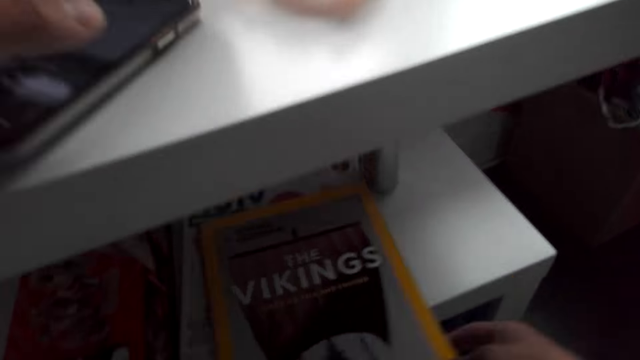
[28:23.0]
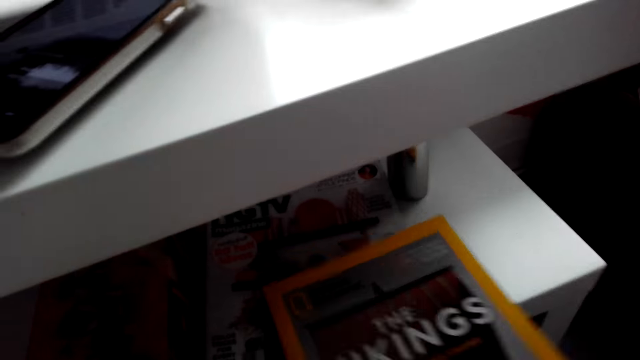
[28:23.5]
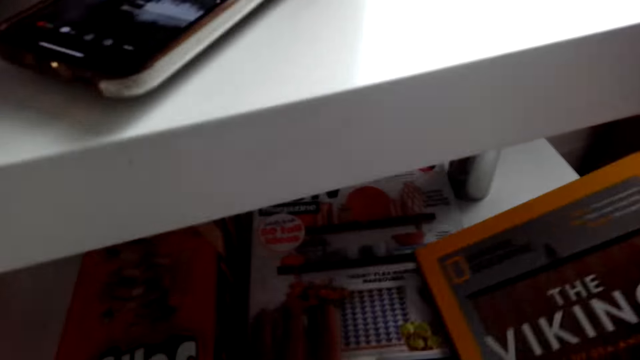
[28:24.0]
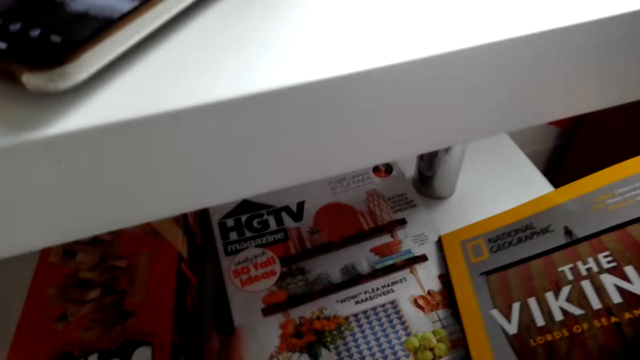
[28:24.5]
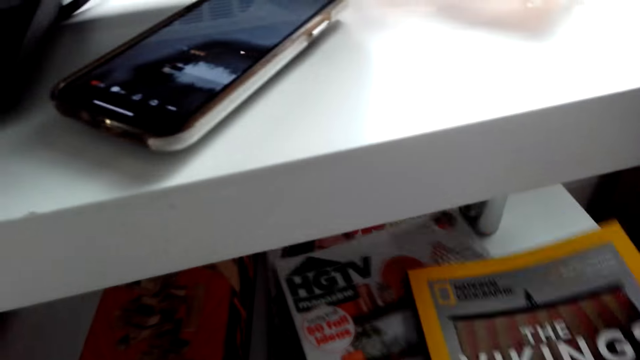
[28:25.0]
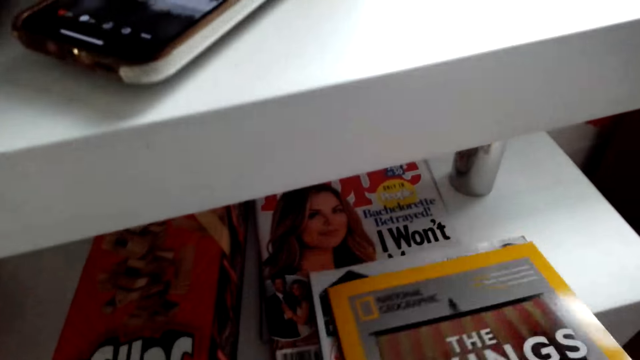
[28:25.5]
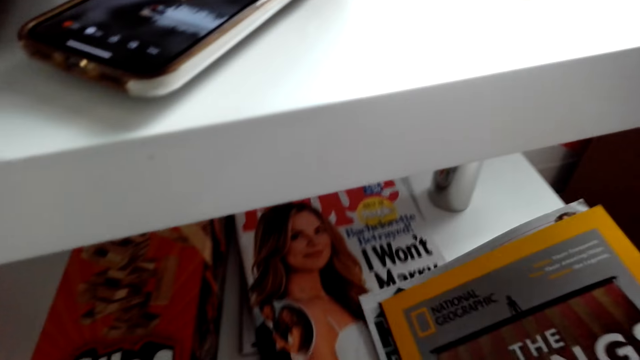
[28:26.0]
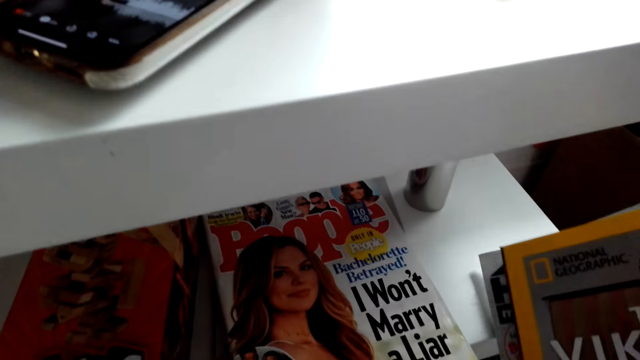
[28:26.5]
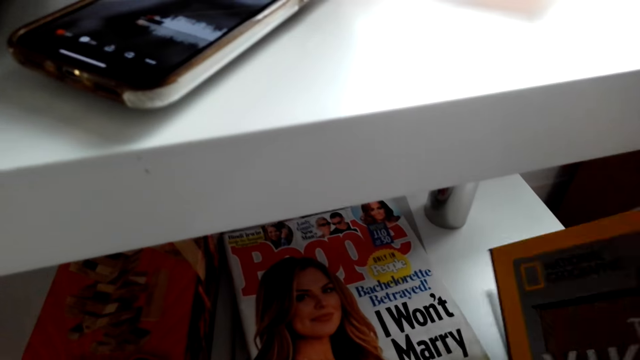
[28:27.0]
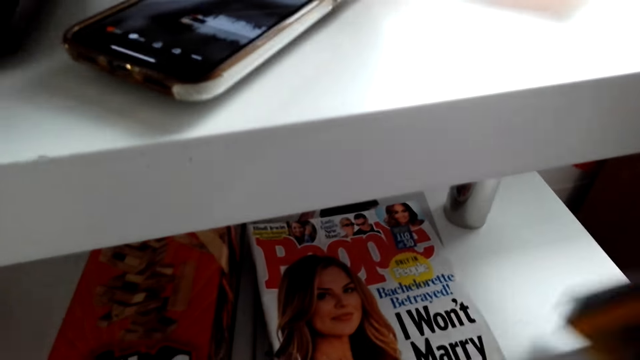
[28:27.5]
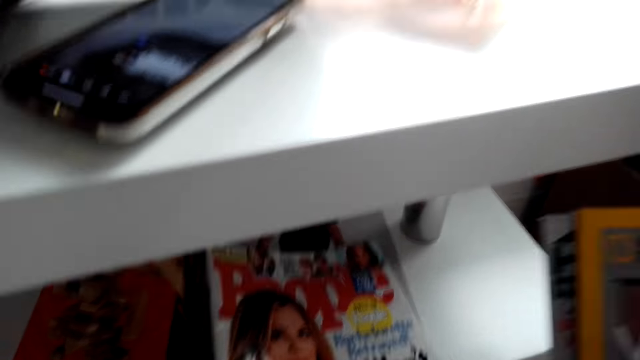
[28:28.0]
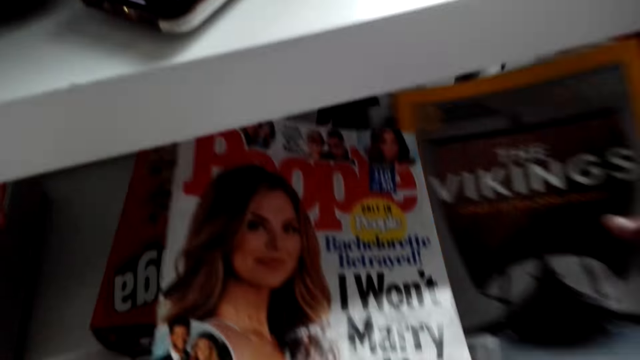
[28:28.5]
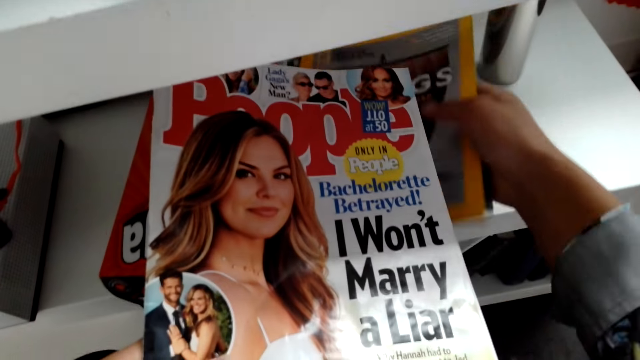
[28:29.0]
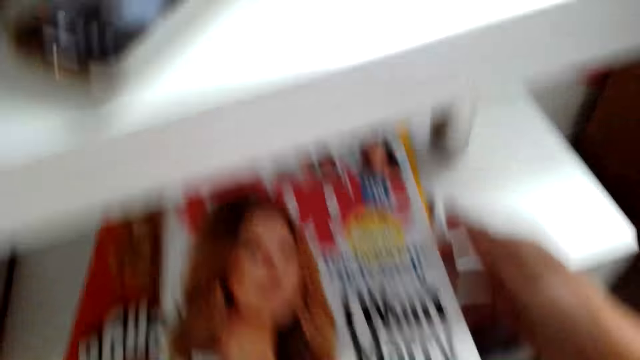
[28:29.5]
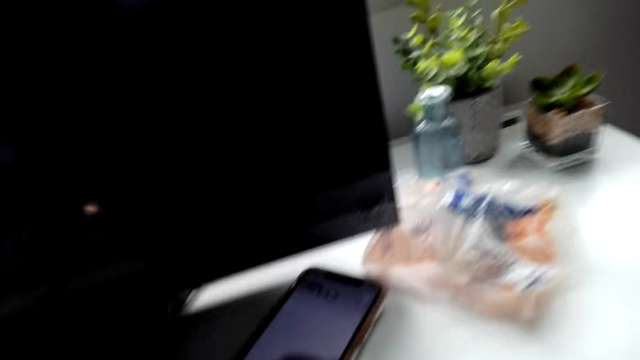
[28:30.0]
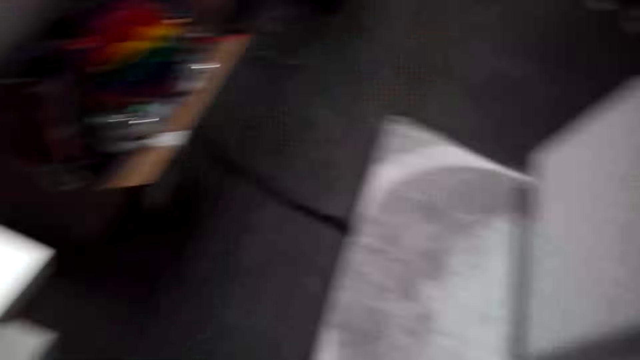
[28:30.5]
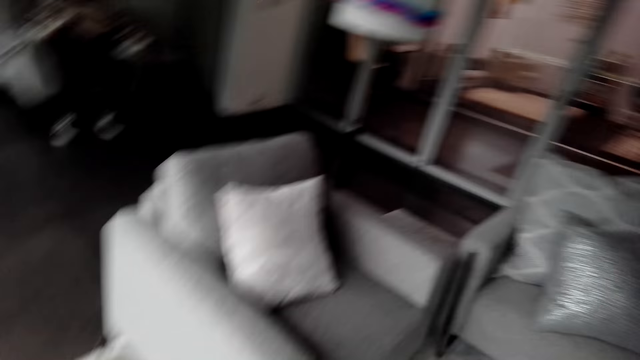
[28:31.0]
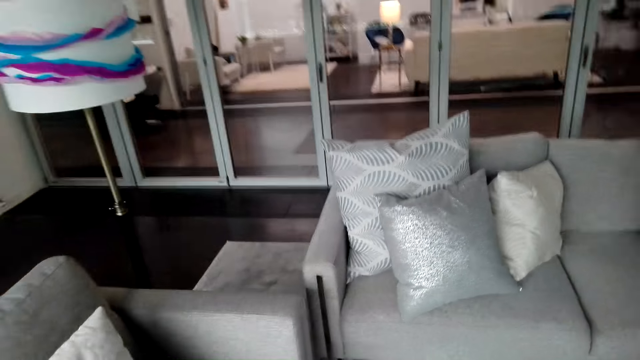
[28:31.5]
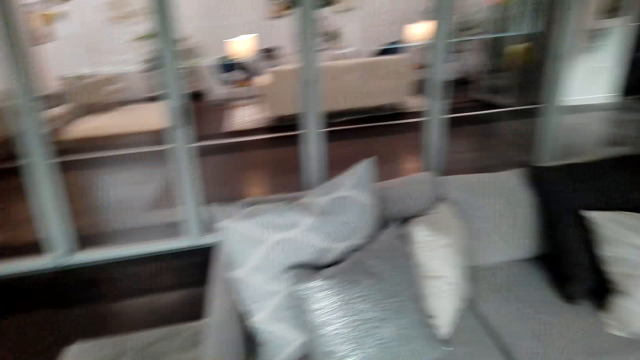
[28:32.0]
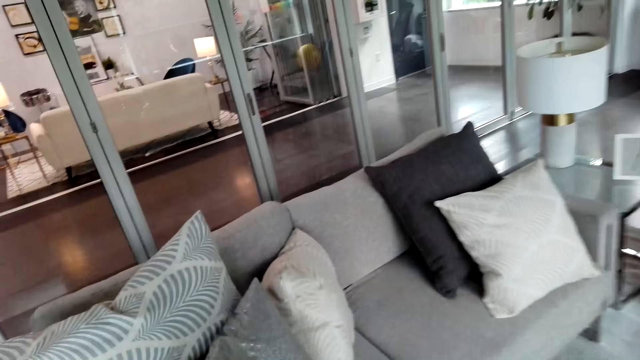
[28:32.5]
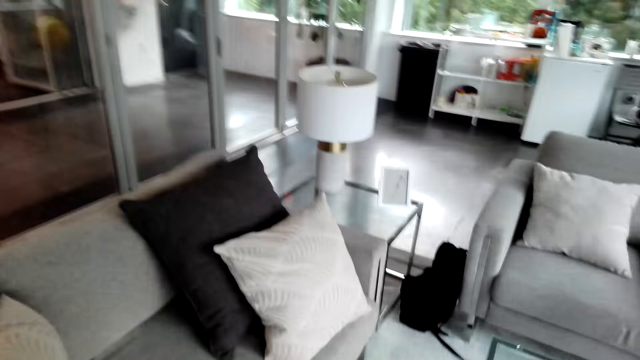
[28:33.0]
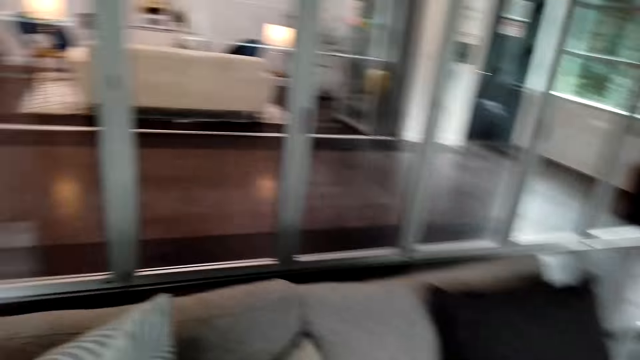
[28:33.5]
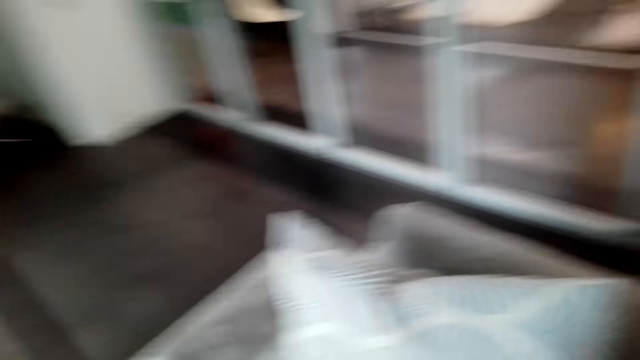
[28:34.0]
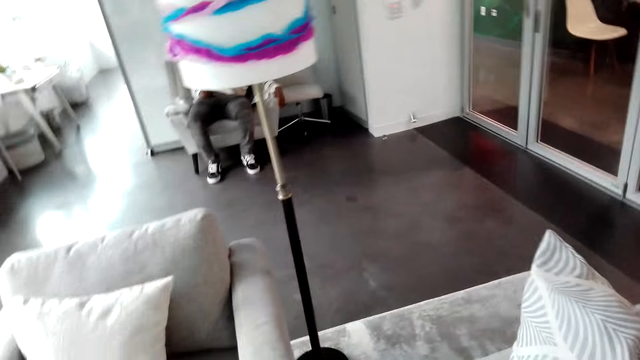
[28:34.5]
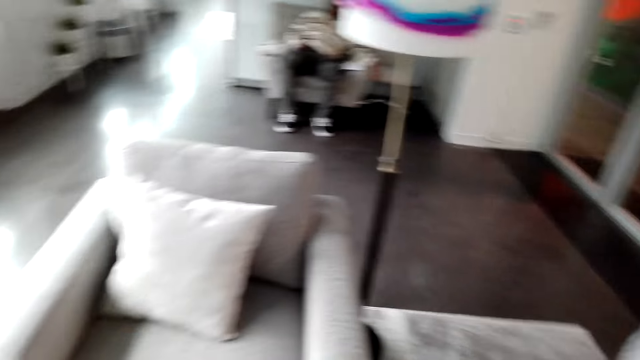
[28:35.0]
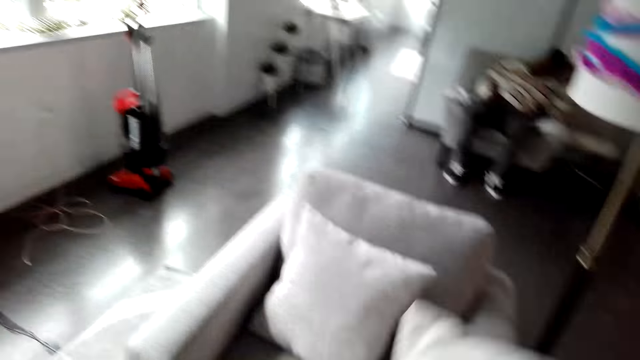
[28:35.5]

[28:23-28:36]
The camera wearer puts the phone on the table and puts the paper on the table. They move the magazine. They look through the magazines. They pick a magazine. They walk towards the chair.

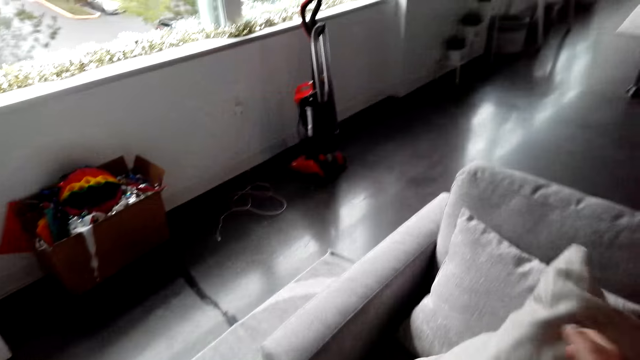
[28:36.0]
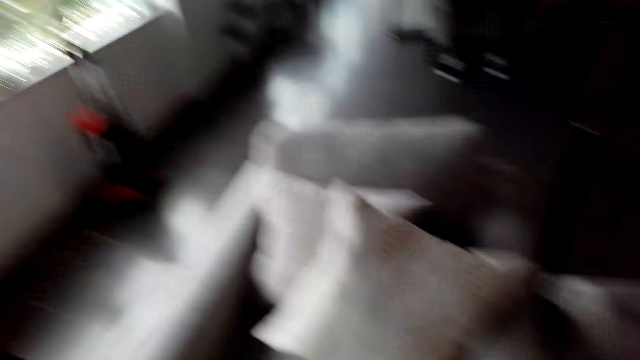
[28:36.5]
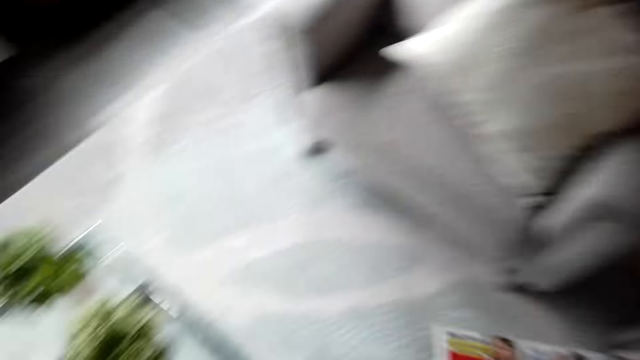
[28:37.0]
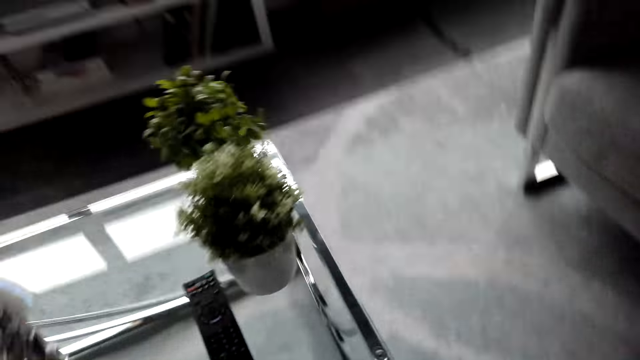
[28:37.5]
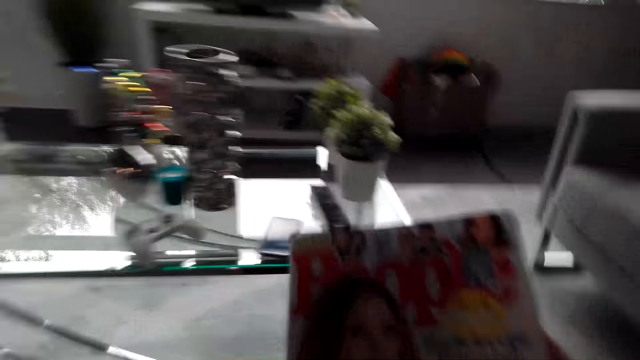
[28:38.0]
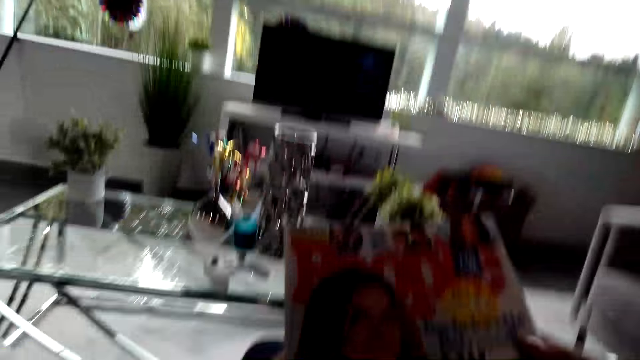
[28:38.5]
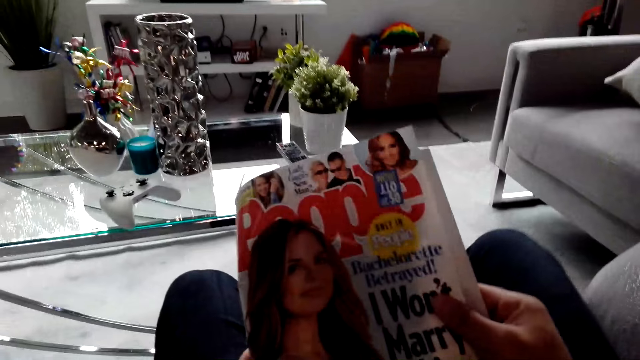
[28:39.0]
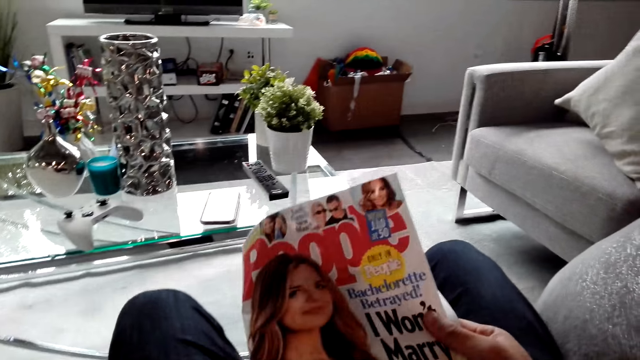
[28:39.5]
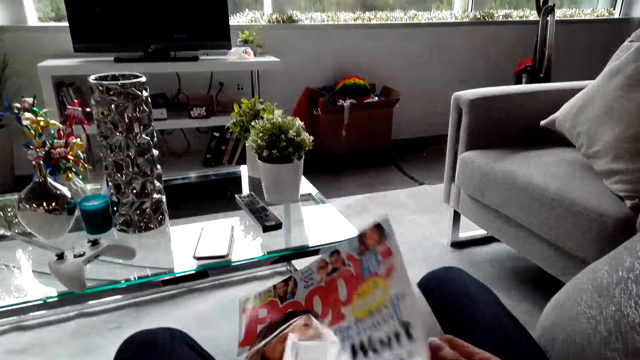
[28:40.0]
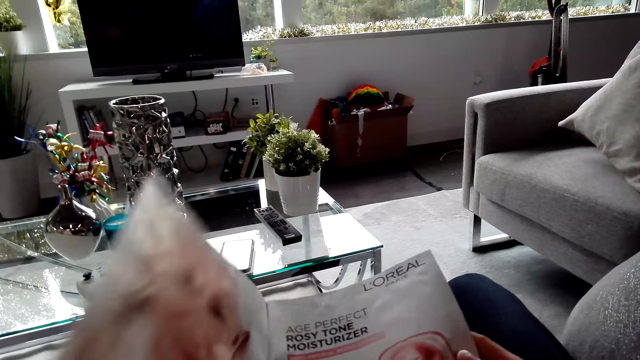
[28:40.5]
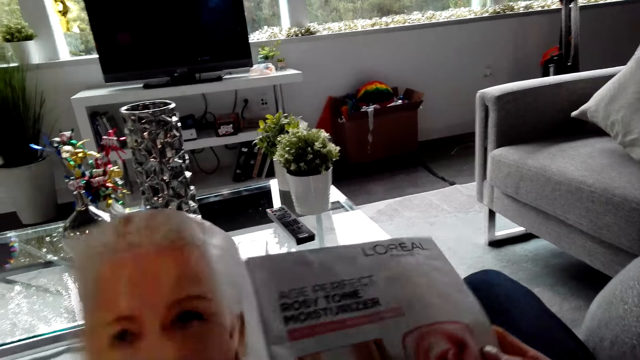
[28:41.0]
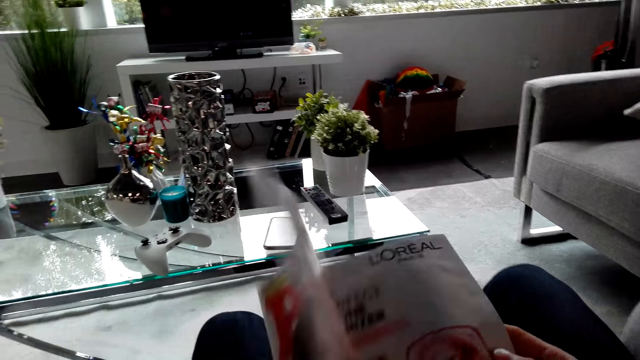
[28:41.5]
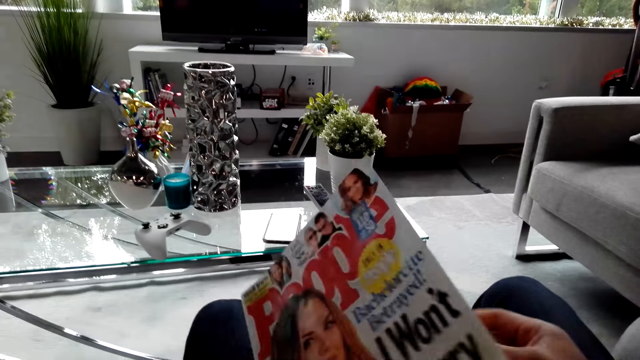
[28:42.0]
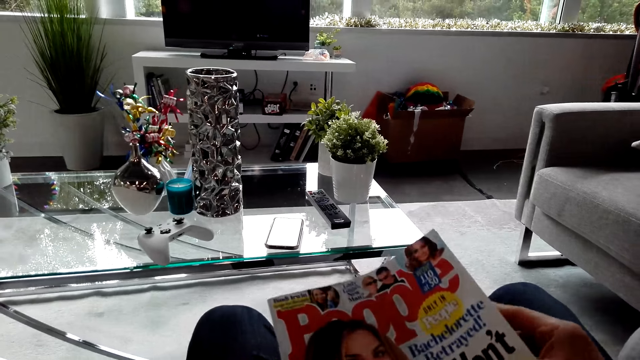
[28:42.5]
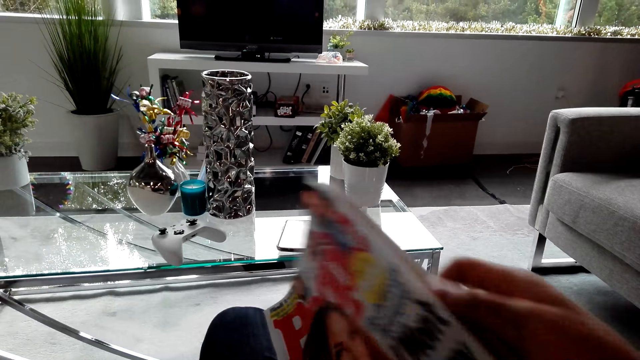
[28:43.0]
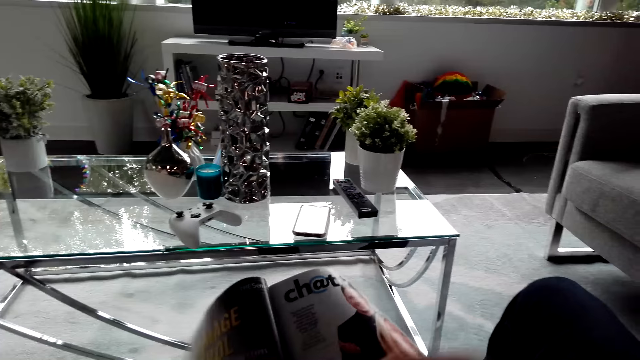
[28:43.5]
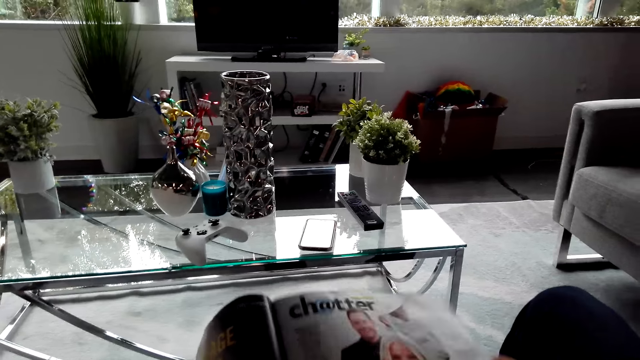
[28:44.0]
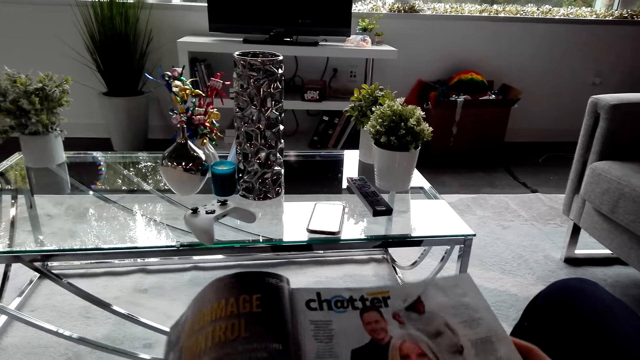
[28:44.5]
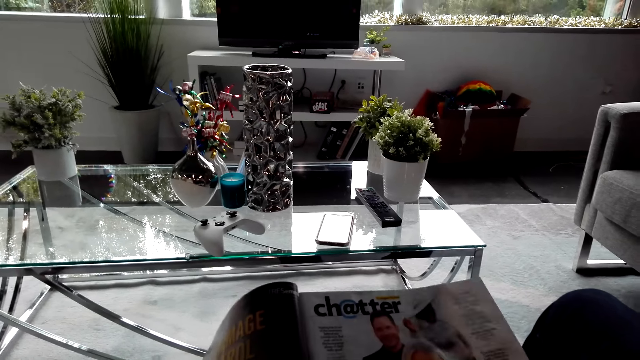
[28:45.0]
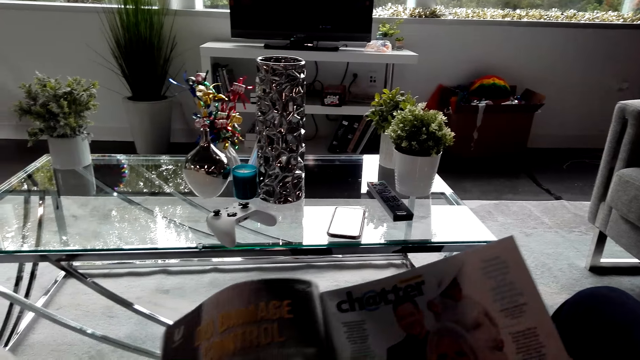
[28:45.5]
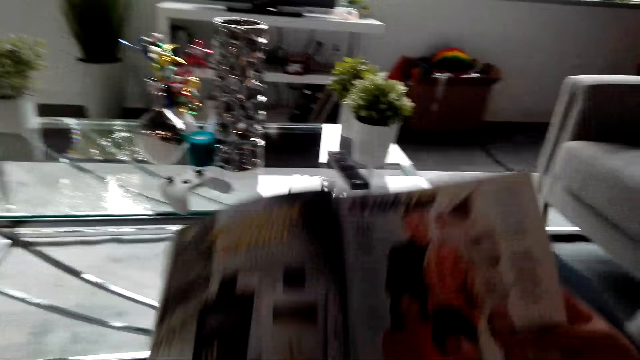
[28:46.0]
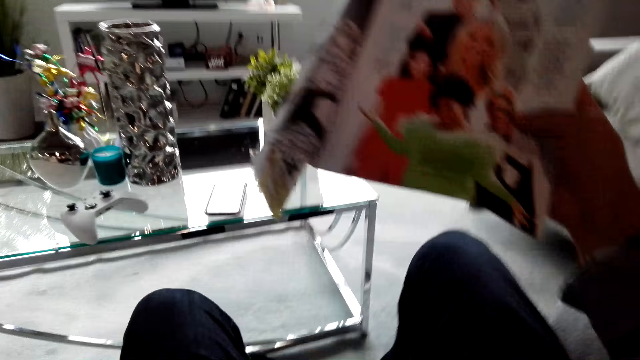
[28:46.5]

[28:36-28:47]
The camera wearer sits down. They look at the magazine. They flip the pages of the magazine. They open the magazine. They look at the magazine.
